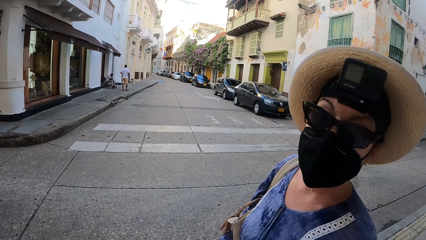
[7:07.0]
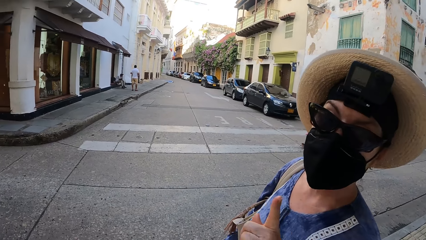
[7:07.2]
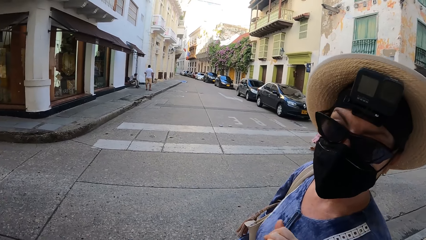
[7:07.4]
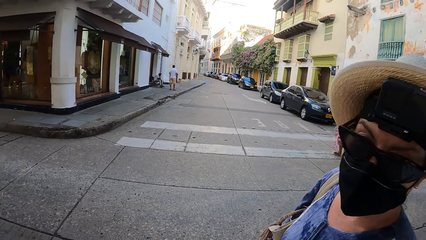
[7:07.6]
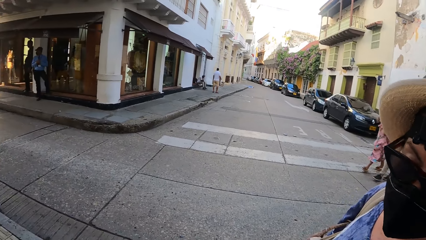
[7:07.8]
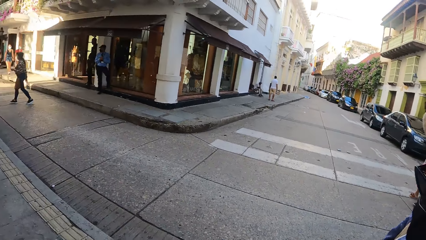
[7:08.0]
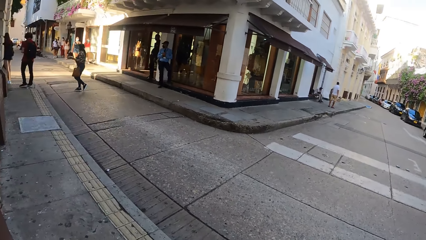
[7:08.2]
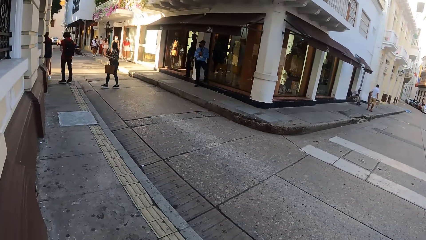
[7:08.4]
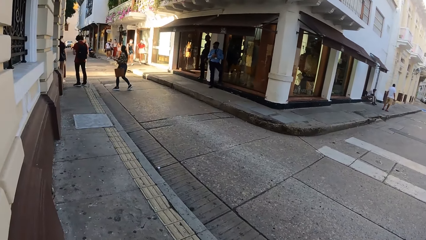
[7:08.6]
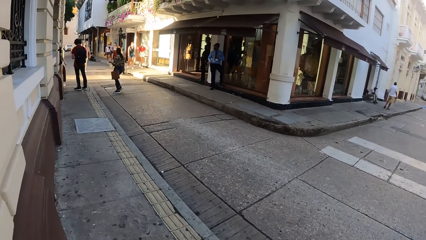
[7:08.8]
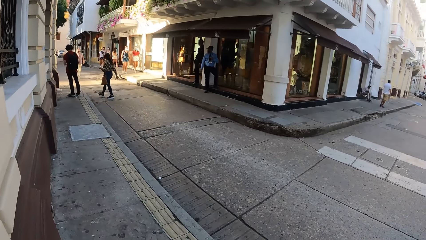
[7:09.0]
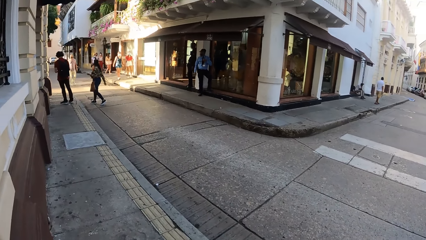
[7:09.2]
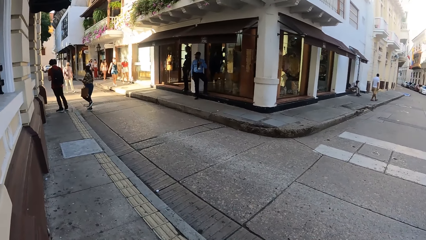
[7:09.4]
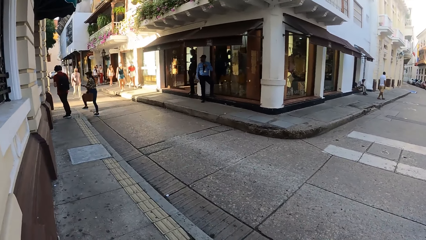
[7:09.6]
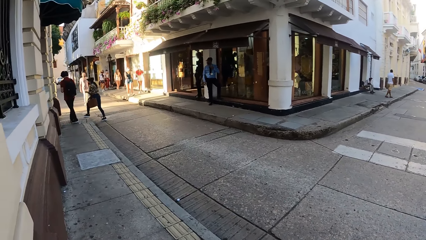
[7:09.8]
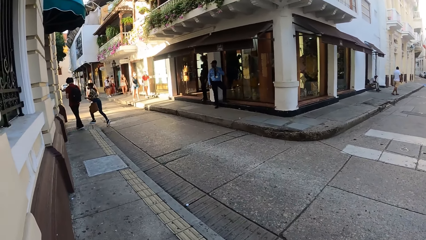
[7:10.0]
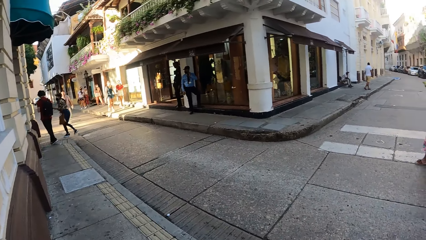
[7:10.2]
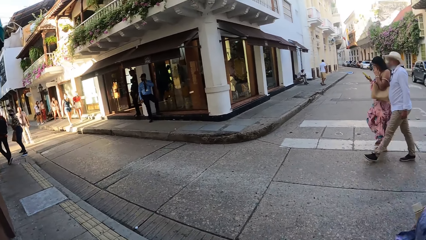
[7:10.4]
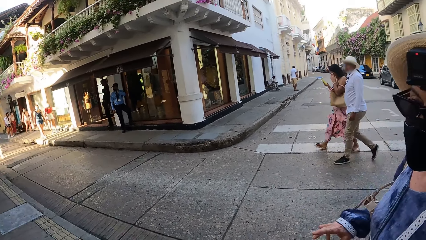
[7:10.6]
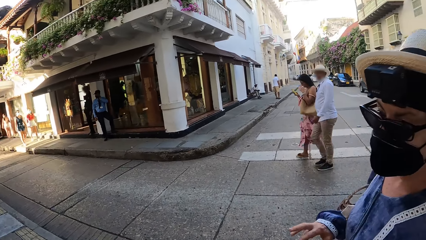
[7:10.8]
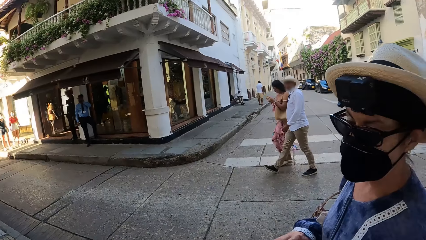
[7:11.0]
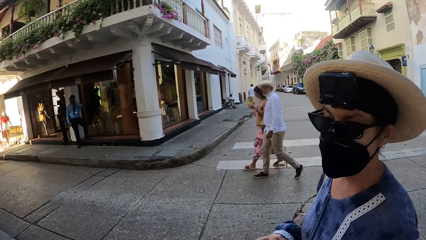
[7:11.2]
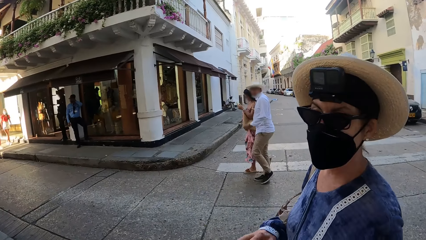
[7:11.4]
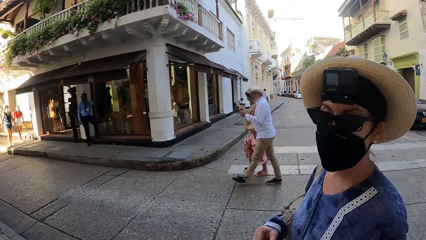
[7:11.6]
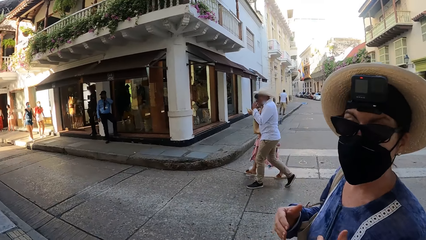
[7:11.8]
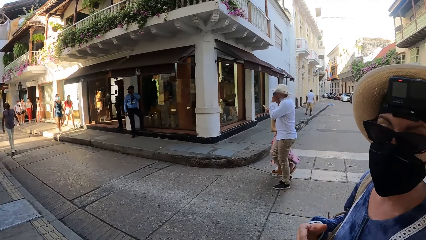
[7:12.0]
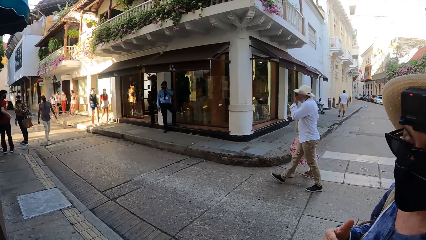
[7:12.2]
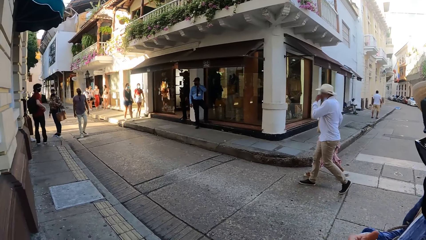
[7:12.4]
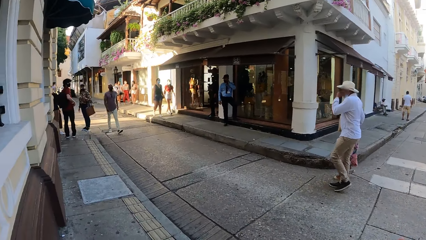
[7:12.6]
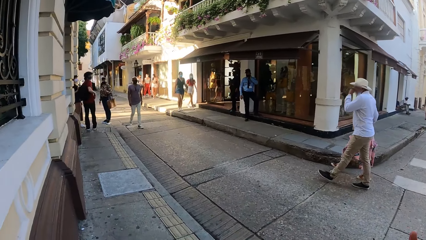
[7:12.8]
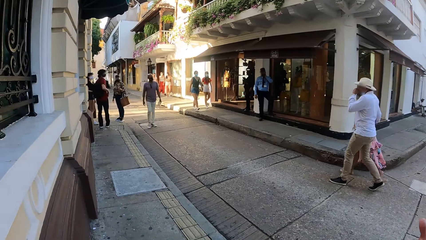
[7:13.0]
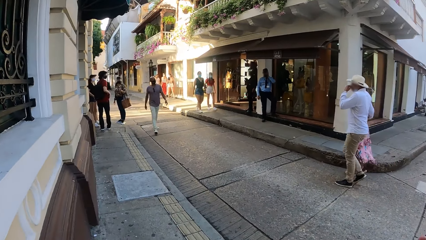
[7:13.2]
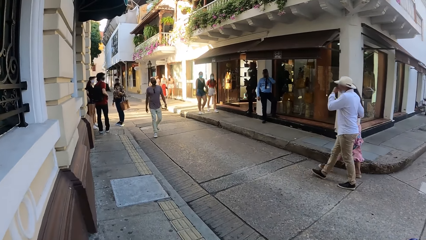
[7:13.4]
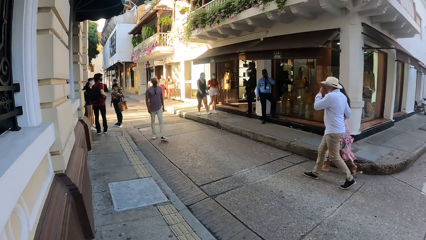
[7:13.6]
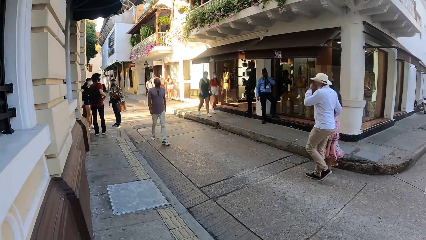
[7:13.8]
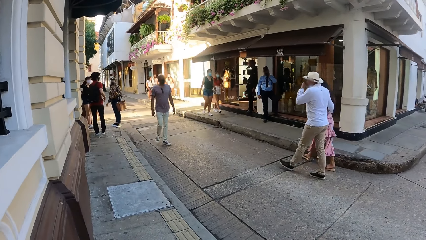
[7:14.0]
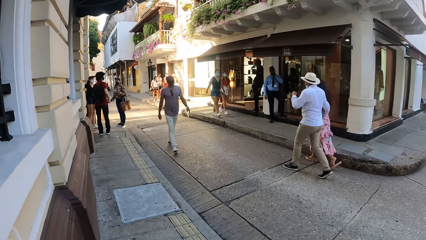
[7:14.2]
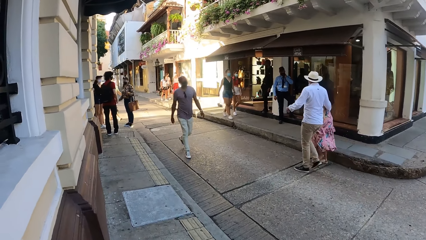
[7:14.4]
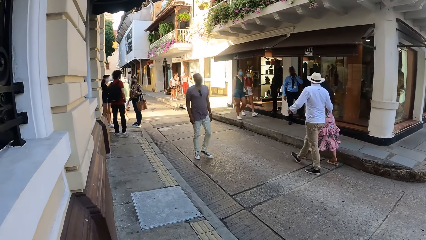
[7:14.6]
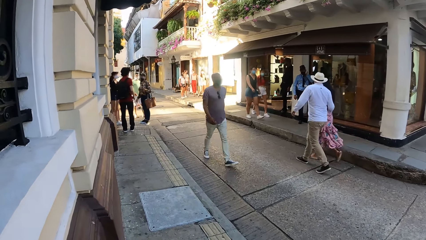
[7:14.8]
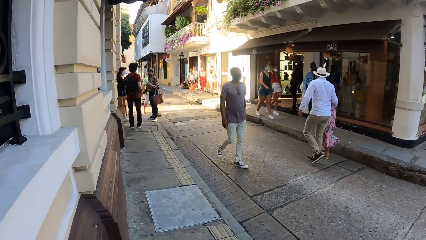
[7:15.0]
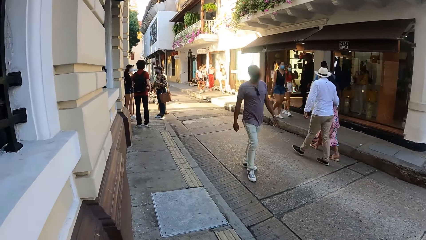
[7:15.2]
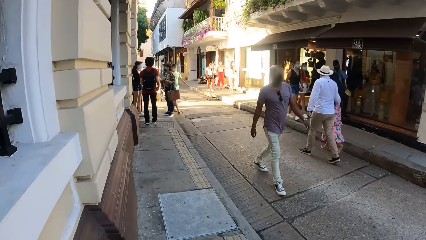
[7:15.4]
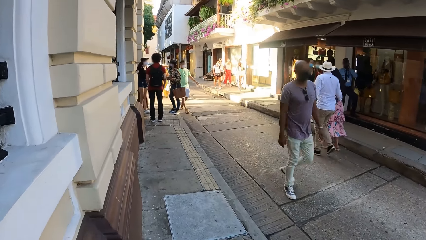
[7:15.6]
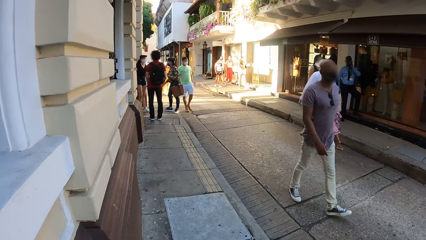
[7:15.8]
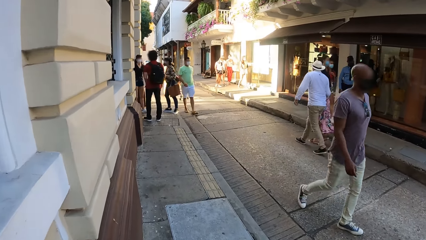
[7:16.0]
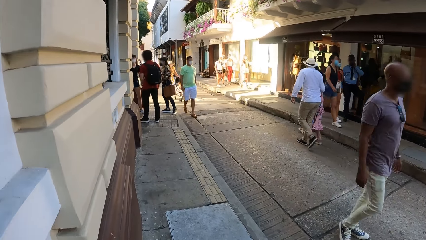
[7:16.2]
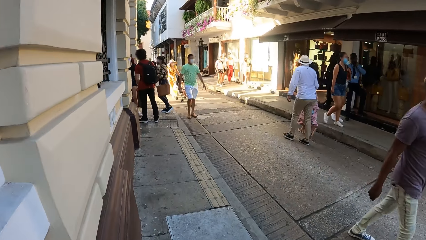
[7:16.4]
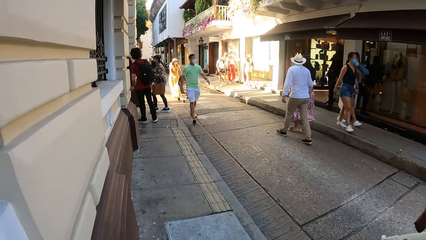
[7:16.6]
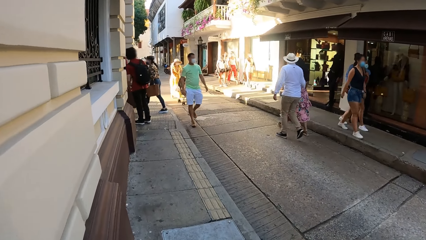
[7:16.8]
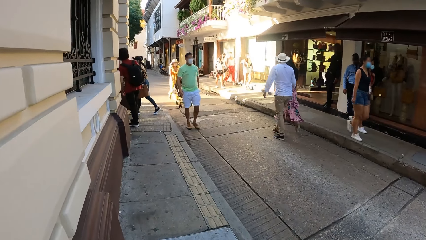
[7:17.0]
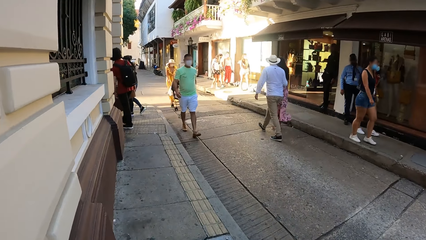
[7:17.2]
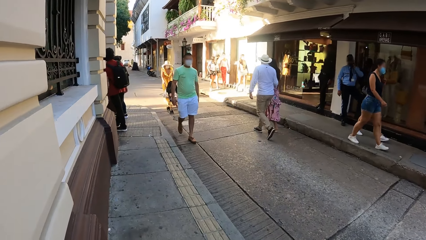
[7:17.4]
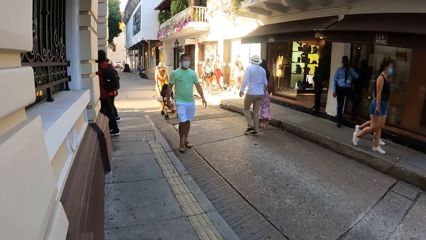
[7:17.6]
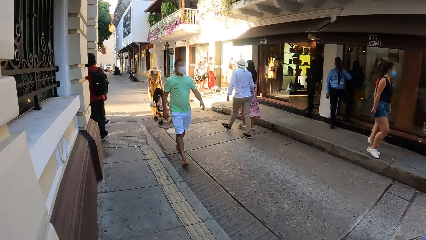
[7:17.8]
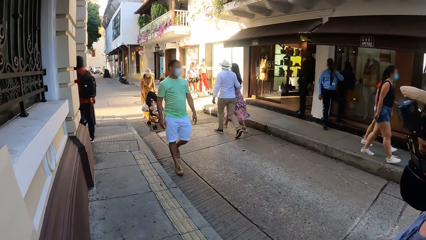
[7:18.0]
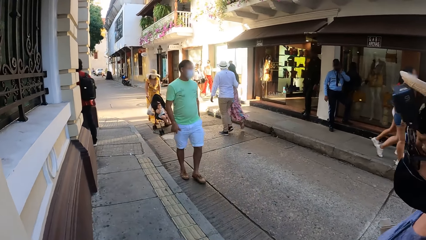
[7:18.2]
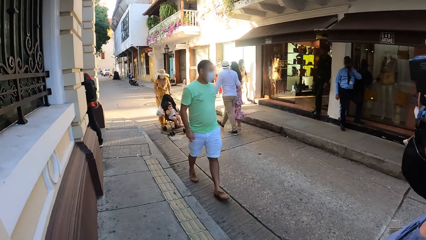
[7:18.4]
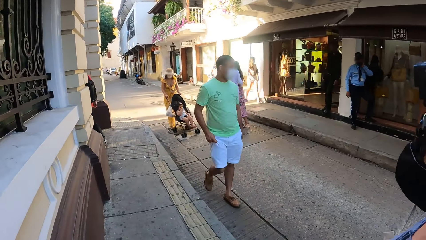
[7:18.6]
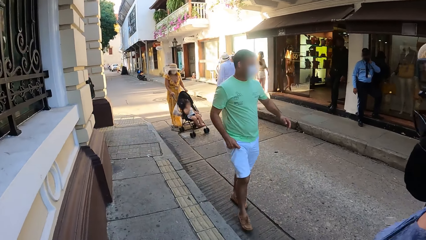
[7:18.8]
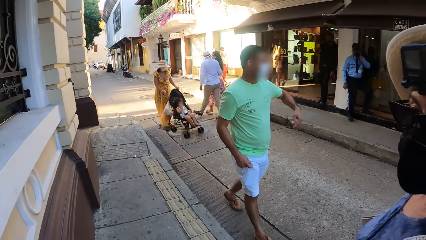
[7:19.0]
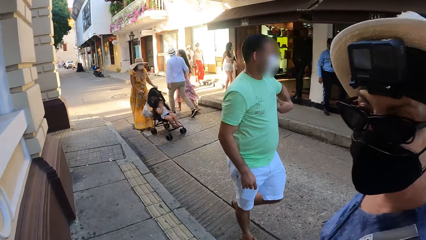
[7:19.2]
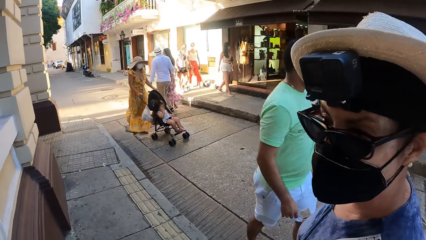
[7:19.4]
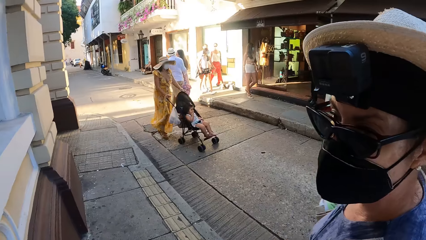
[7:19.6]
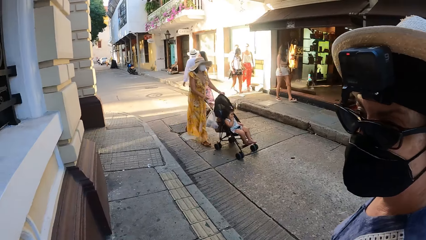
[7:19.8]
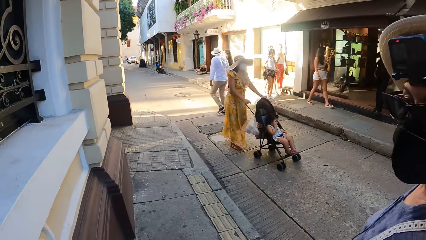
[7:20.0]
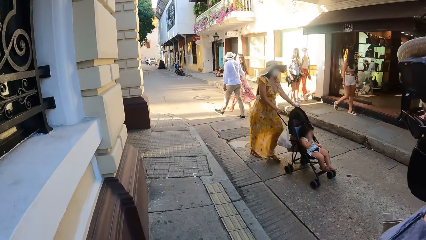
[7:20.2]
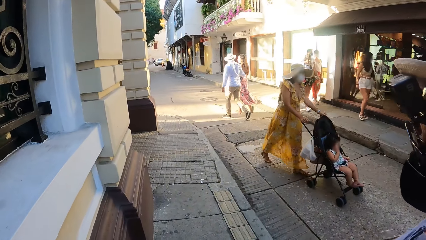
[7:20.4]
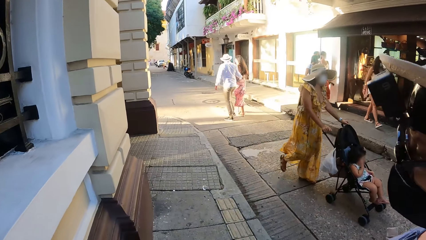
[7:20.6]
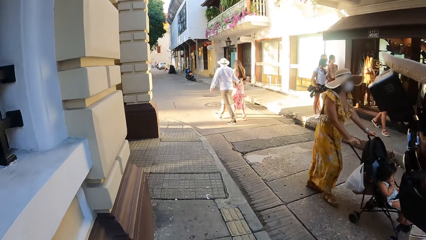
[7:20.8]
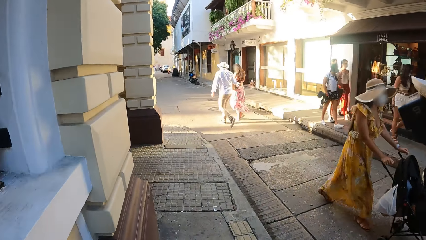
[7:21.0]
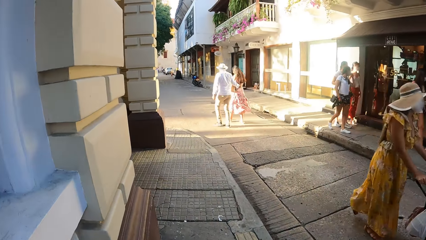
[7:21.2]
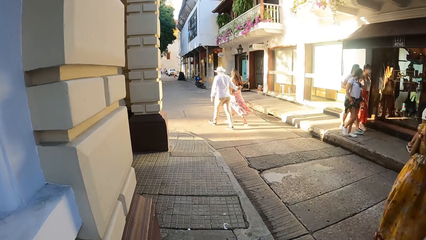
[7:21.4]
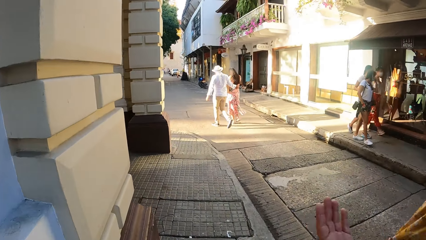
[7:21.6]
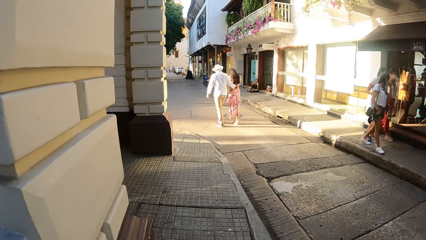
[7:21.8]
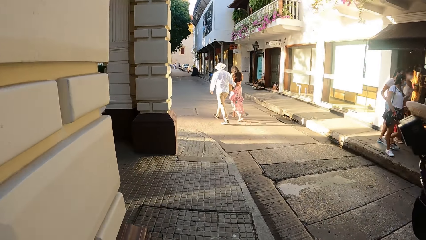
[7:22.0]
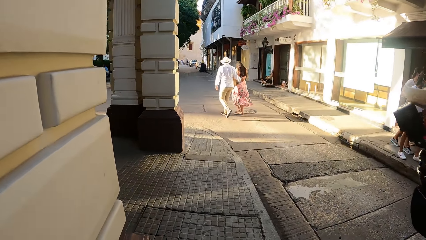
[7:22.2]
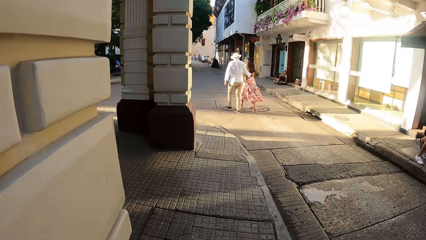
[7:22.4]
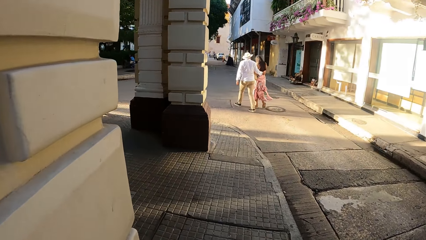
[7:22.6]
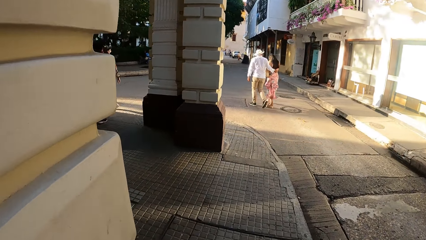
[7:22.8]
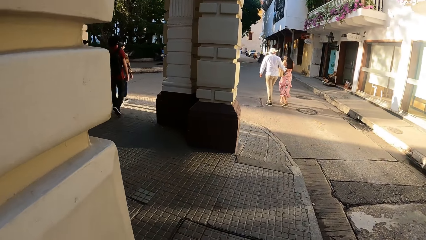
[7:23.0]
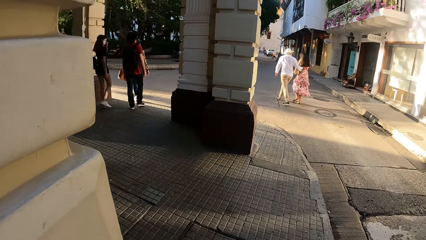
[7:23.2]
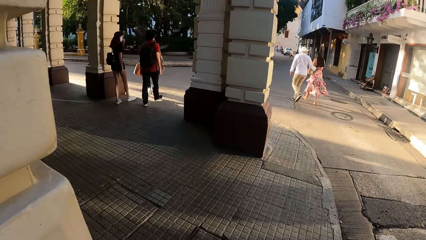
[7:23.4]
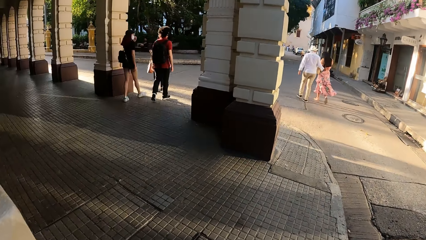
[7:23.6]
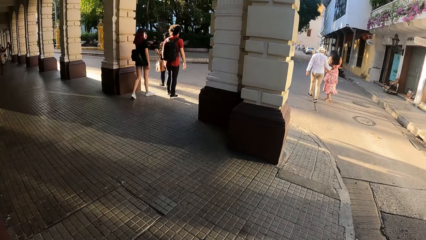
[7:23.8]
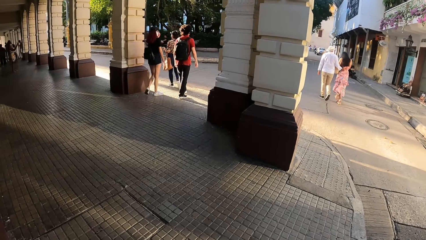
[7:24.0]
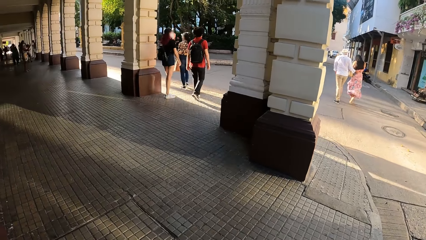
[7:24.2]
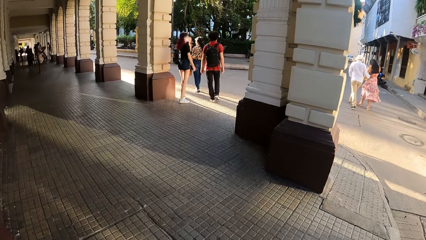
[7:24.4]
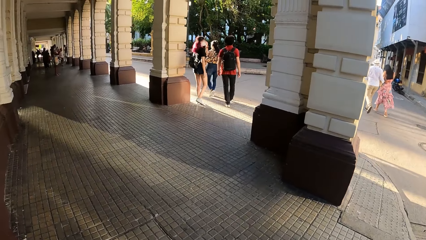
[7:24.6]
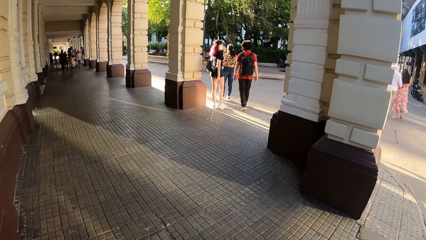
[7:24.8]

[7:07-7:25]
The camera wearer looks around the road. A lady crosses the road. A man stands on the pavement with the lady and another lady. The camera wearer walks on the pavement beside a third lady. The man walks with the first lady and the second lady.
